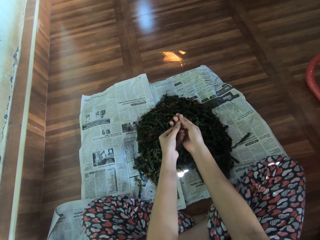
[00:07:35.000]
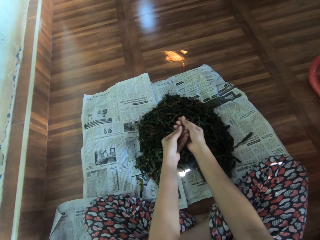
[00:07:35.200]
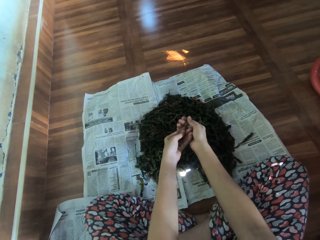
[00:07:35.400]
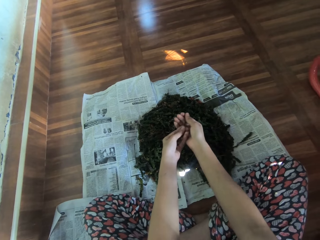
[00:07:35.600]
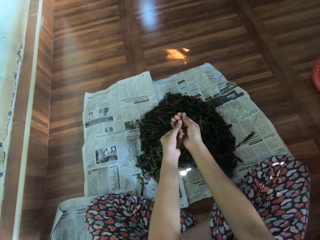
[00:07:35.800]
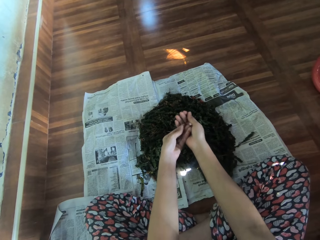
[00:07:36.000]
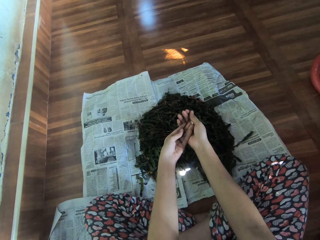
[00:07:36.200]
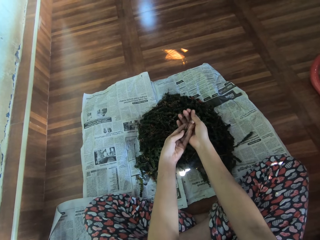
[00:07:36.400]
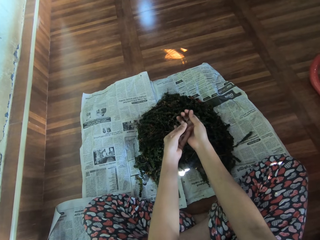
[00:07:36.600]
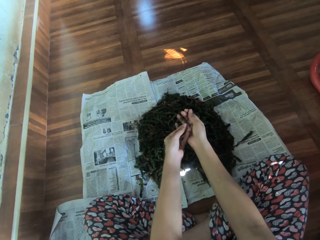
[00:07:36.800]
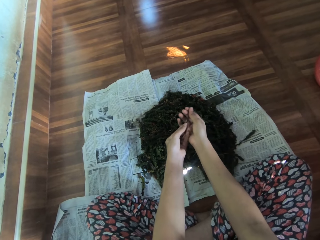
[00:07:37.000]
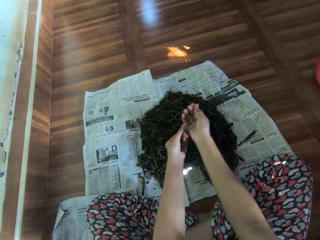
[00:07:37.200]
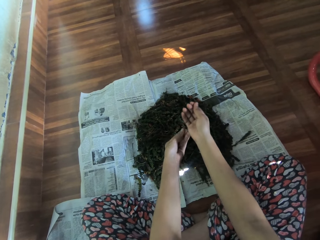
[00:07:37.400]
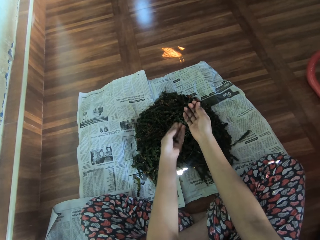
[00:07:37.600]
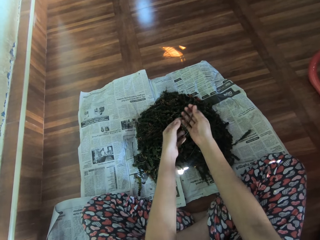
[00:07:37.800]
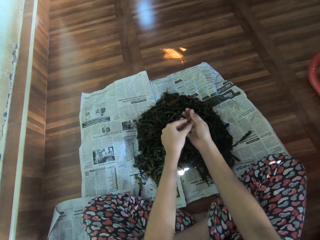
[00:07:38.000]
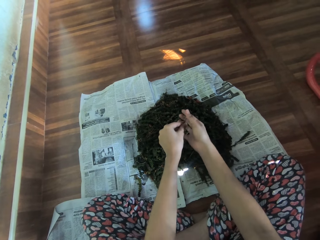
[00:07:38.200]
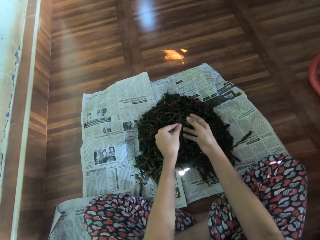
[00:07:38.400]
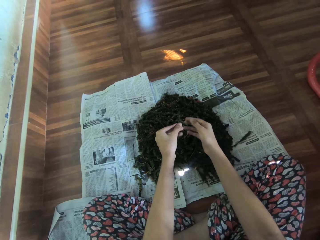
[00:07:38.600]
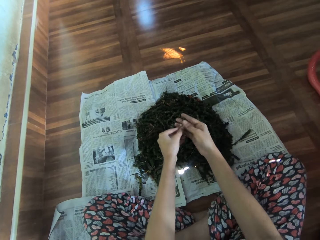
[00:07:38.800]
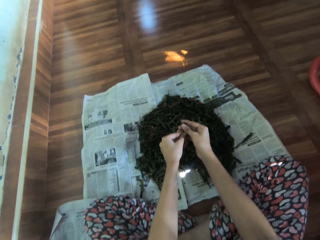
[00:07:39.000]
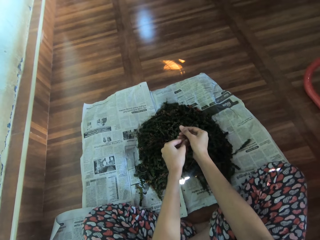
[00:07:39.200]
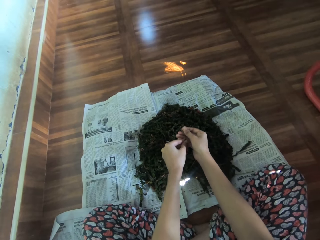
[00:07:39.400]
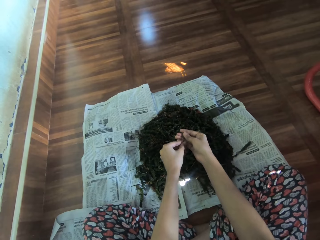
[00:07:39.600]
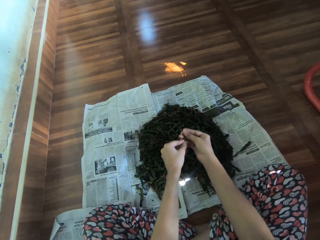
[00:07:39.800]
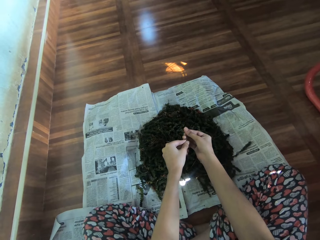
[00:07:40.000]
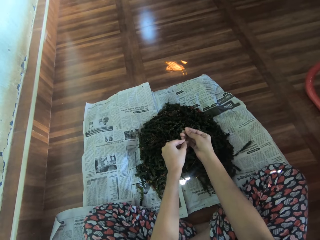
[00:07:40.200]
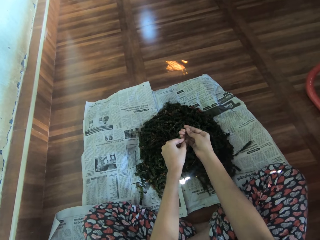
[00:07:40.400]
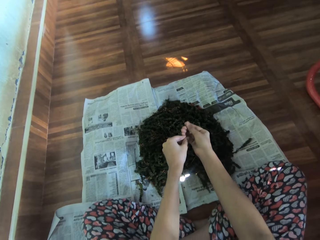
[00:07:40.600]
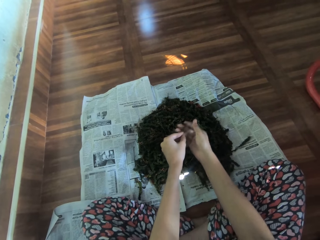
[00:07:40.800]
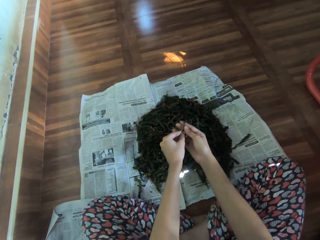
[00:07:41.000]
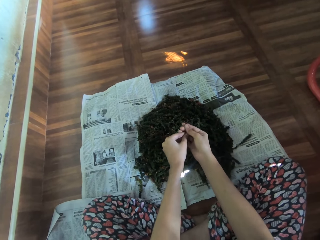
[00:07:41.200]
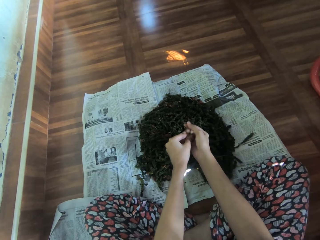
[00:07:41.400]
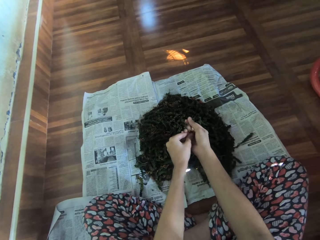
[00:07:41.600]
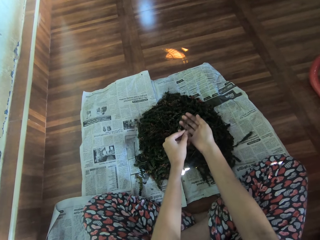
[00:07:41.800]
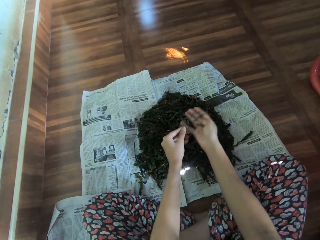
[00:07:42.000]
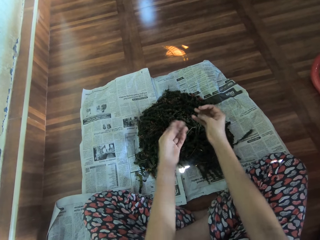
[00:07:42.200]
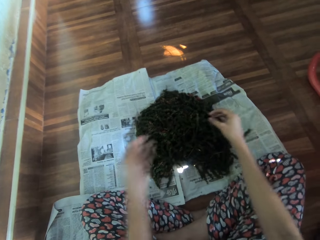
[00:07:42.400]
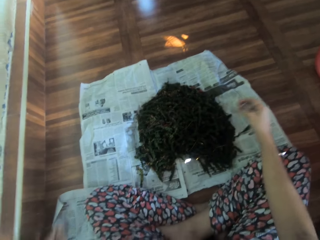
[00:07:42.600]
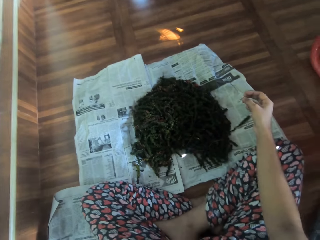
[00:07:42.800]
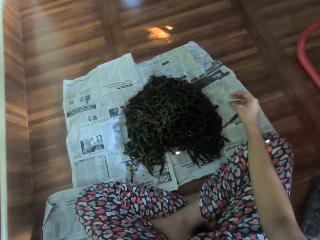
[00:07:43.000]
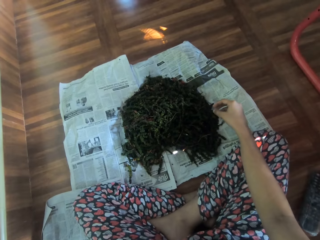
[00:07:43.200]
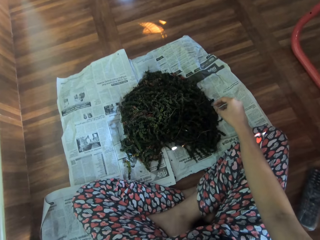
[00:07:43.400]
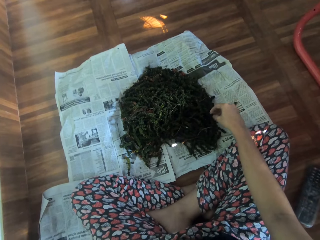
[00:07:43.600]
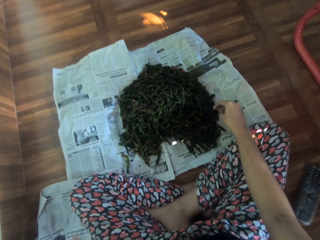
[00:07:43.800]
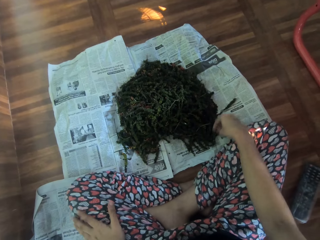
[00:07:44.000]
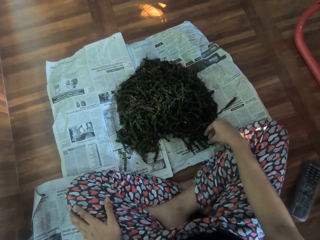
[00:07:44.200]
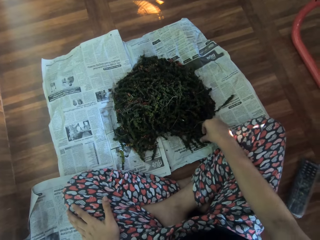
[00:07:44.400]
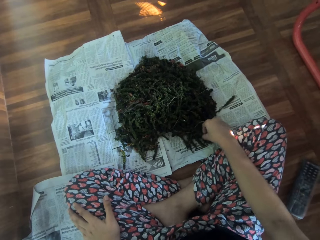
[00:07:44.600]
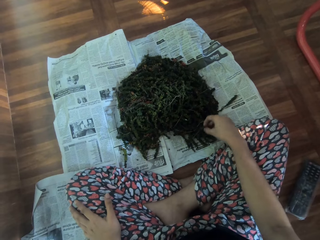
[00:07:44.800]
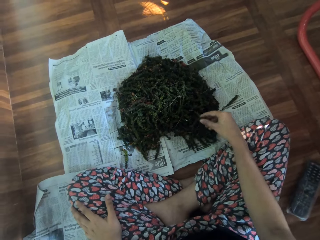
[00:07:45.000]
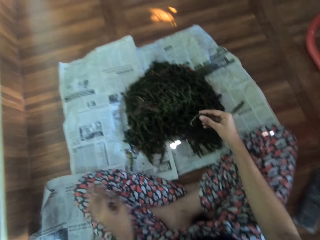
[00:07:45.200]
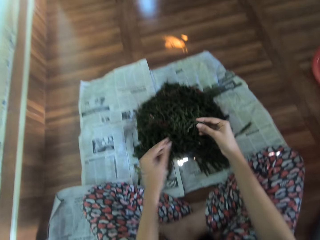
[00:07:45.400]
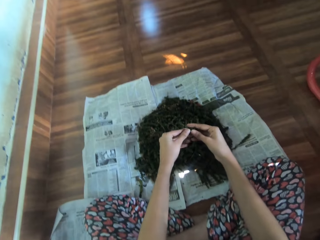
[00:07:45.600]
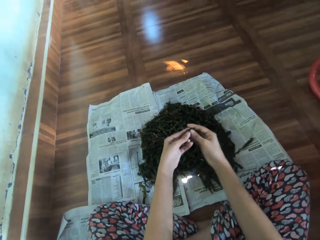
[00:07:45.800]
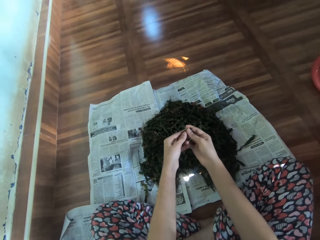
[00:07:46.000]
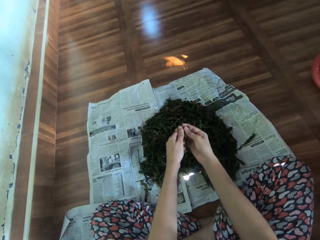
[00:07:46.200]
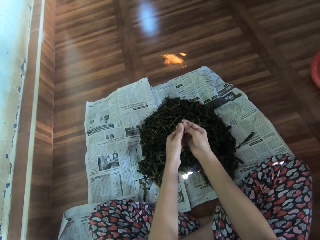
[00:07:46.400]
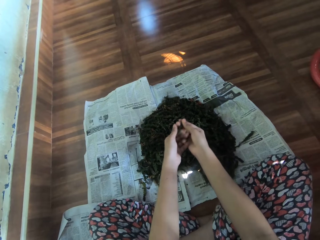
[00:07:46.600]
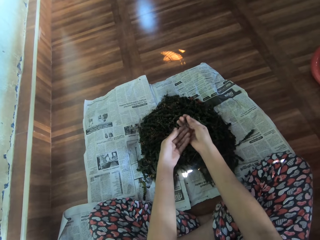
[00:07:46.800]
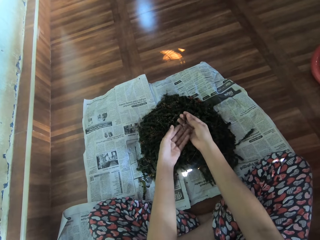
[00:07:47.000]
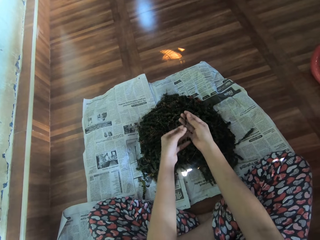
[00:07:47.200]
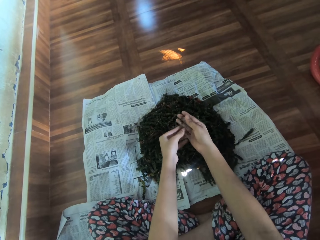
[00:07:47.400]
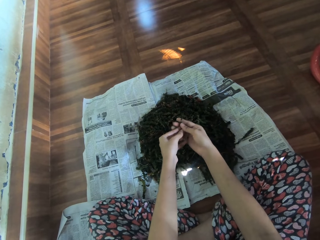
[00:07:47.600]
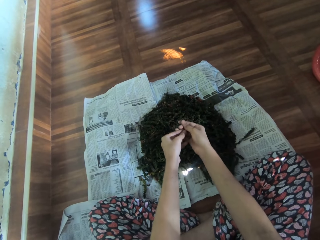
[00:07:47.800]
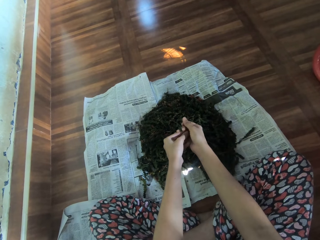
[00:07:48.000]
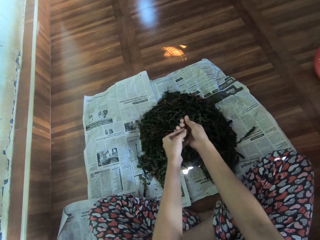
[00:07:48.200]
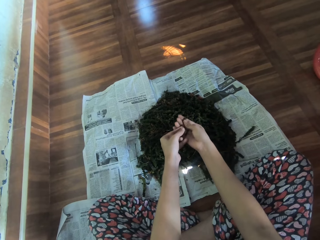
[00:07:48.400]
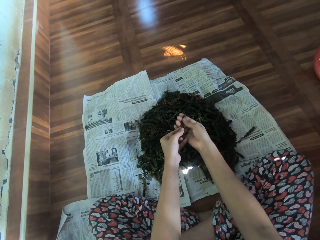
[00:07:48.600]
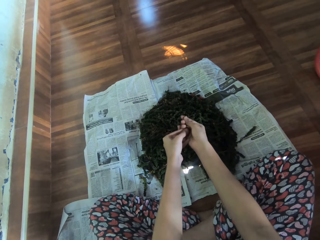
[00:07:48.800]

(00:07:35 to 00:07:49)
The camera wearer looks at the peas. She picks a dry leaf of cannabis or a pea from the newspaper with her right hand. She removes the leaves of the dry cannabis from its strand, or peas from the pea pods, with her hands.

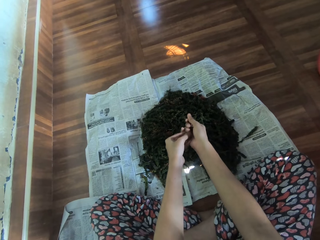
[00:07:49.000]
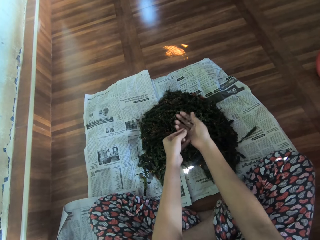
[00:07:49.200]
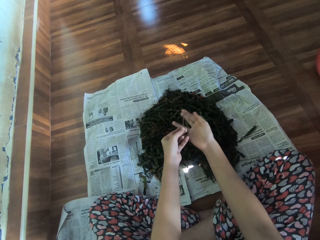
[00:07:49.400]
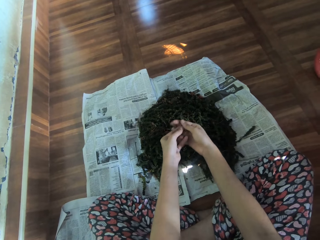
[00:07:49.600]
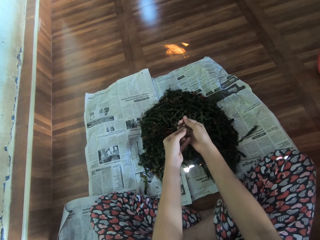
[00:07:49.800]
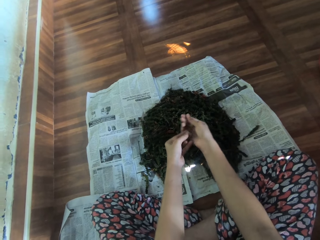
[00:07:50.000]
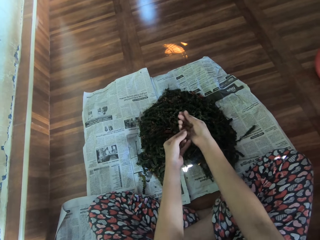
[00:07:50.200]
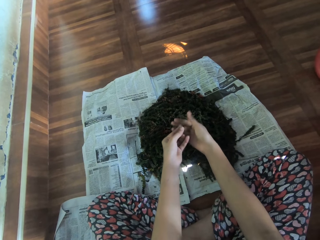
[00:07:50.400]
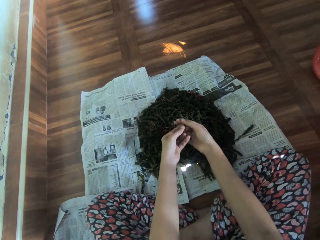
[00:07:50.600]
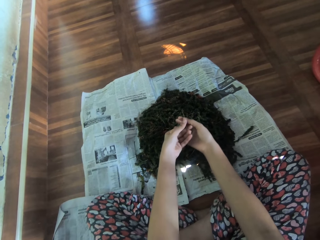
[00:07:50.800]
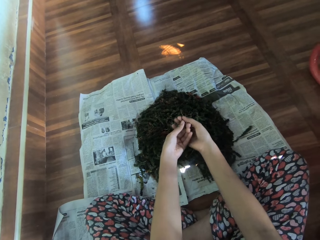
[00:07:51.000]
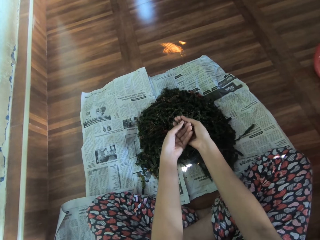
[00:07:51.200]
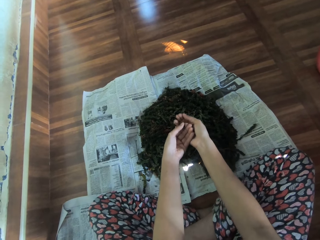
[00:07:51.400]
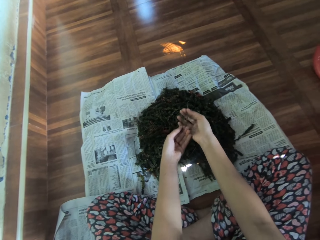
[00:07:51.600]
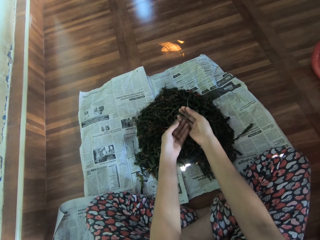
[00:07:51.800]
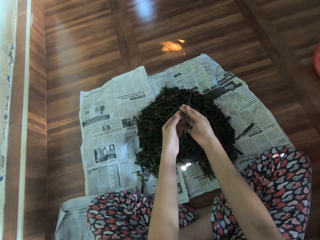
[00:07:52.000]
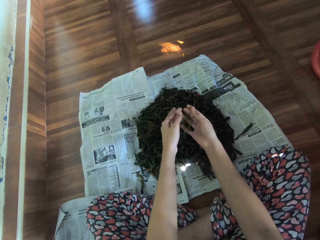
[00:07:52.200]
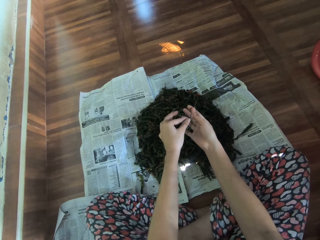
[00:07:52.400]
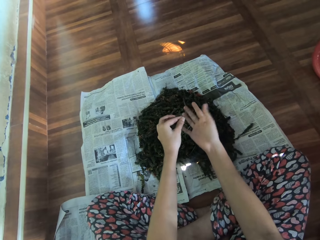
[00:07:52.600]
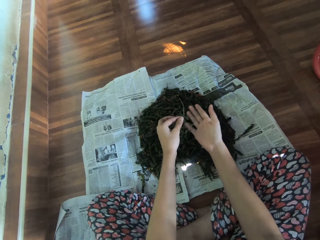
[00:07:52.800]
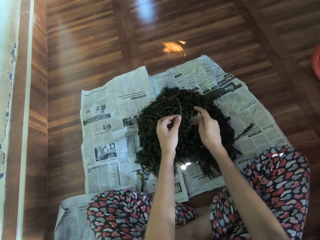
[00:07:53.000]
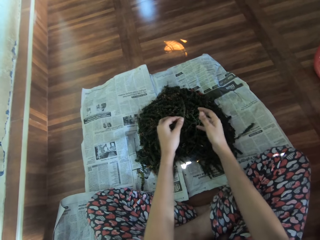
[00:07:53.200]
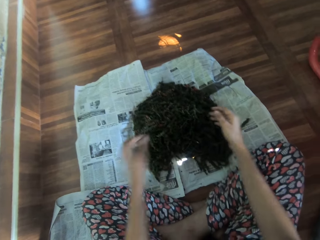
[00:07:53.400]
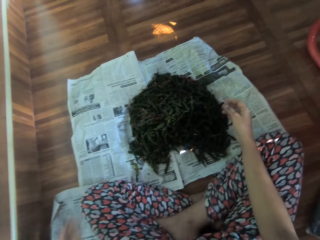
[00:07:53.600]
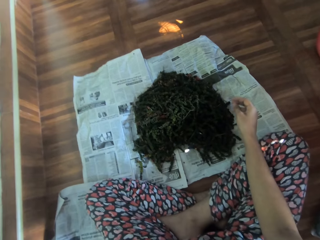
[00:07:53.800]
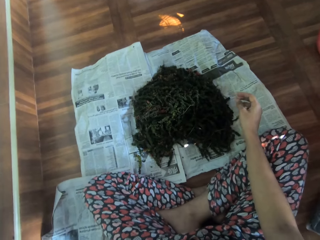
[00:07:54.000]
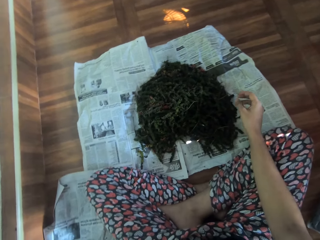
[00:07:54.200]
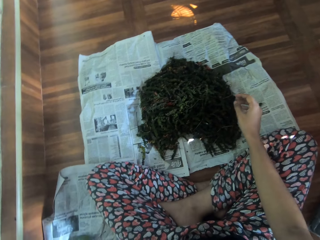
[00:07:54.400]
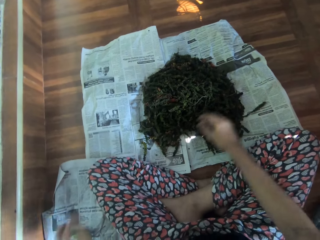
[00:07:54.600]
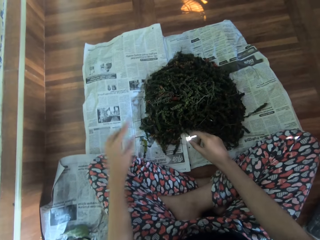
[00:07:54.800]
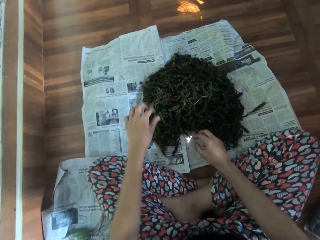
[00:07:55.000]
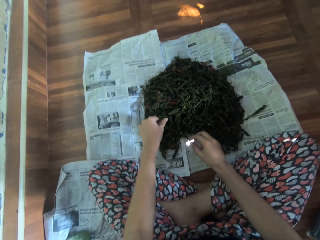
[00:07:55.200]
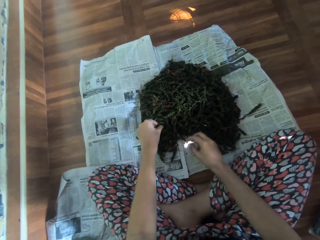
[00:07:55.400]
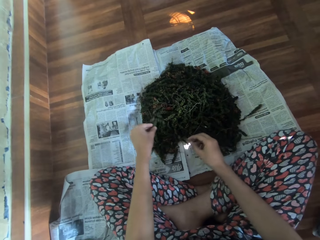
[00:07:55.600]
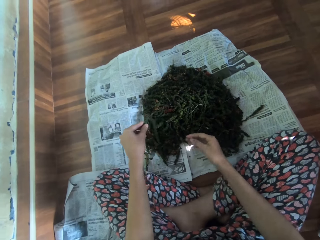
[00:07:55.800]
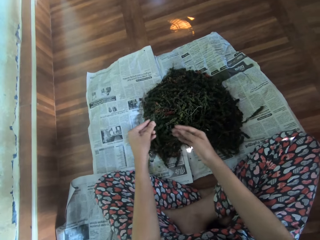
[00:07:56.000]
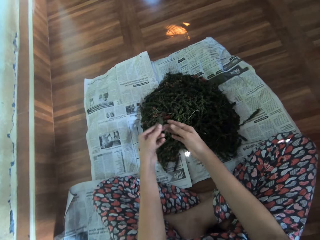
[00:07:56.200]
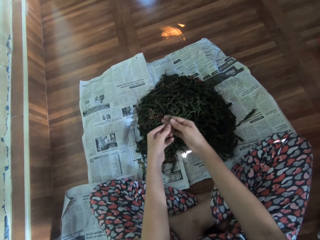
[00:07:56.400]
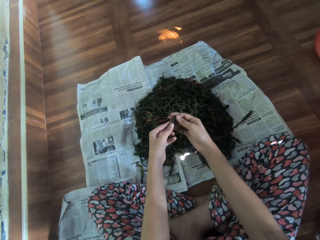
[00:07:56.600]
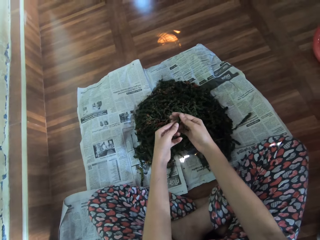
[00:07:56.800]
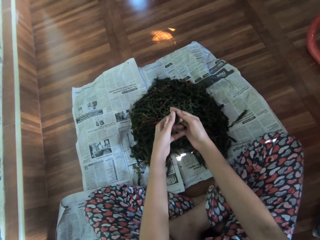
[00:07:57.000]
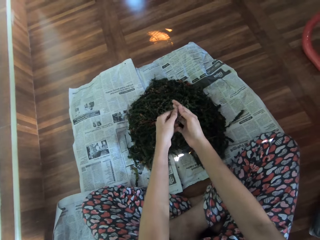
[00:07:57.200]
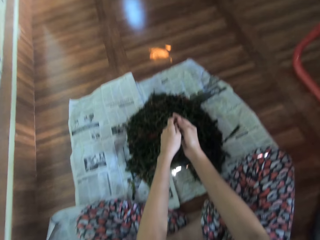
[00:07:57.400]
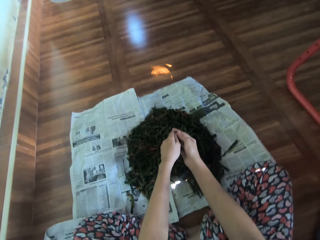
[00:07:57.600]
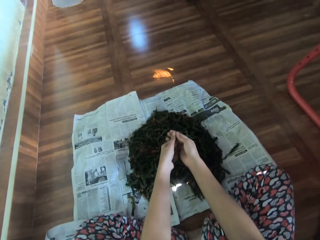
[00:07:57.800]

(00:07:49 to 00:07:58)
The camera wearer looks at the peas. She picks a dry leaf of cannabis or a pea from the newspaper with her left hand. She removes the leaves of the dry cannabis from its strand, or peas from the pea pods, with her hands.
